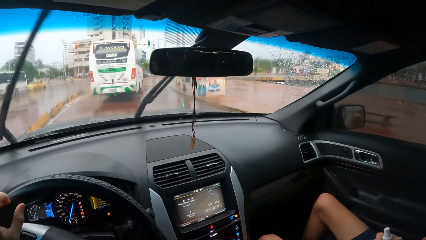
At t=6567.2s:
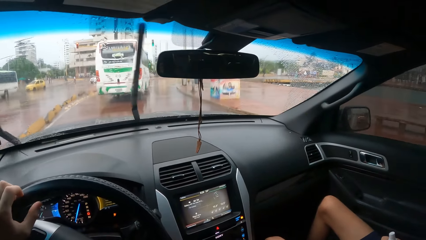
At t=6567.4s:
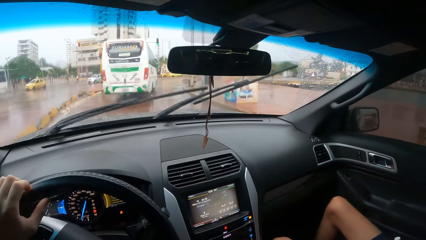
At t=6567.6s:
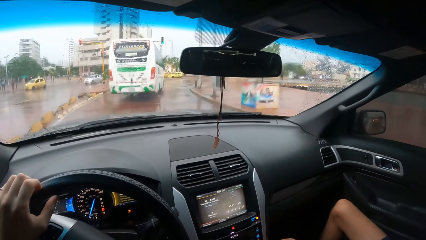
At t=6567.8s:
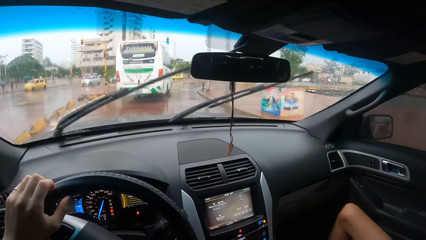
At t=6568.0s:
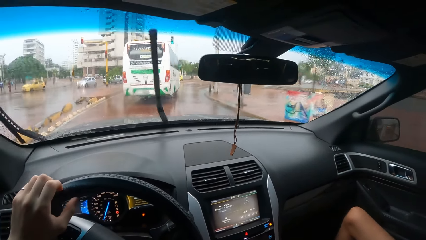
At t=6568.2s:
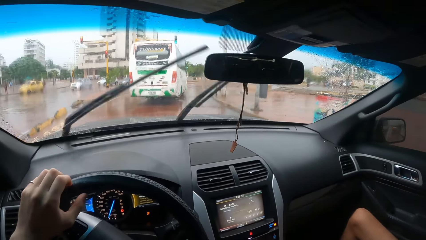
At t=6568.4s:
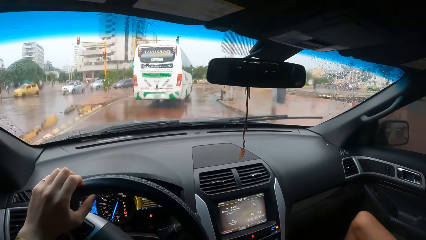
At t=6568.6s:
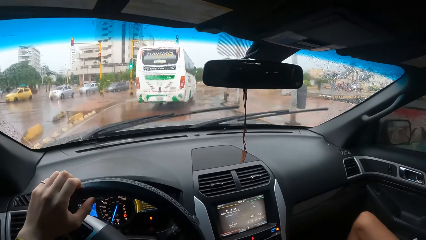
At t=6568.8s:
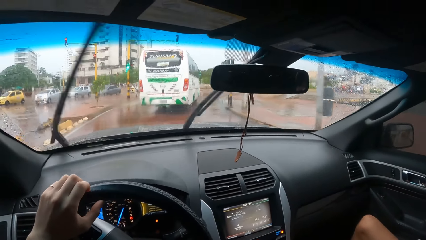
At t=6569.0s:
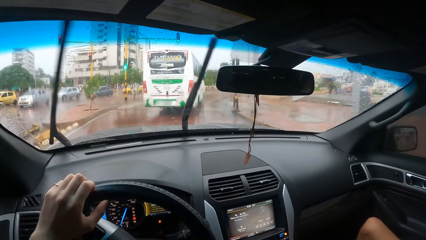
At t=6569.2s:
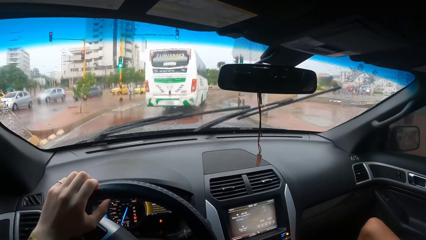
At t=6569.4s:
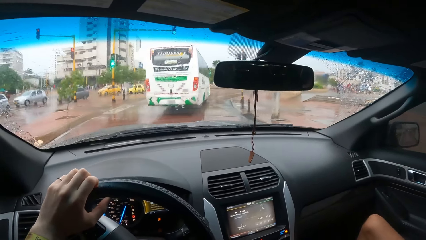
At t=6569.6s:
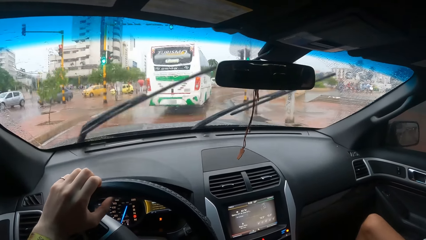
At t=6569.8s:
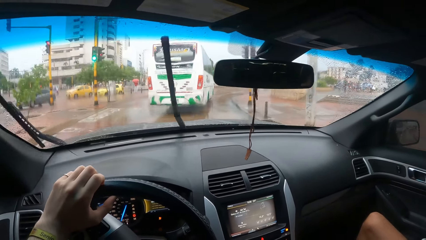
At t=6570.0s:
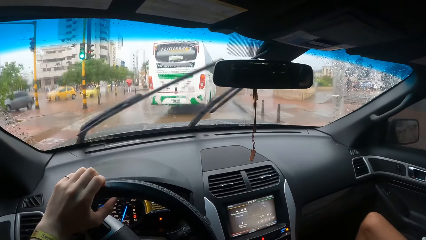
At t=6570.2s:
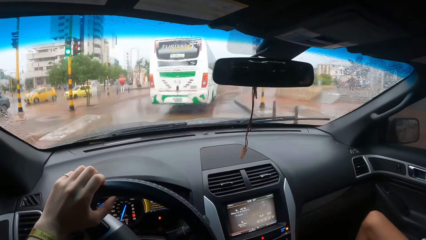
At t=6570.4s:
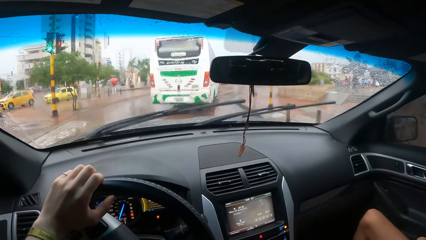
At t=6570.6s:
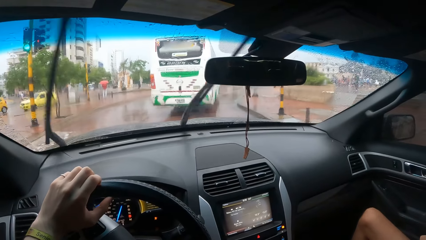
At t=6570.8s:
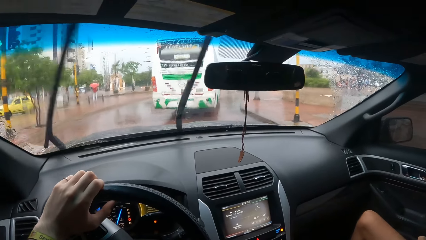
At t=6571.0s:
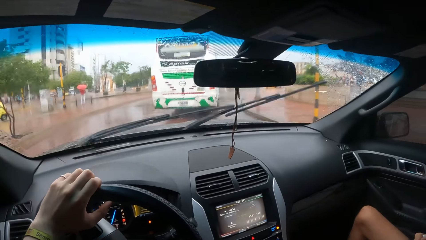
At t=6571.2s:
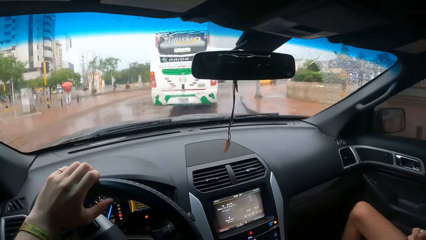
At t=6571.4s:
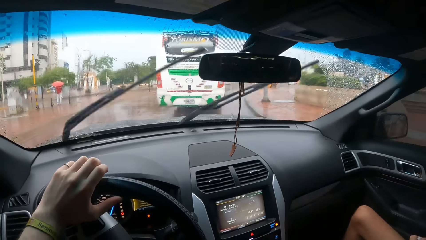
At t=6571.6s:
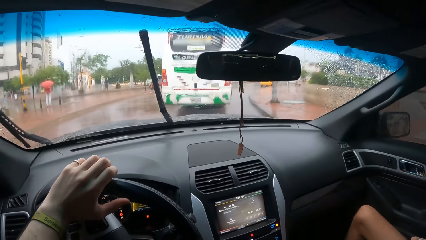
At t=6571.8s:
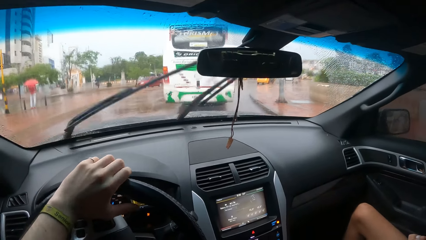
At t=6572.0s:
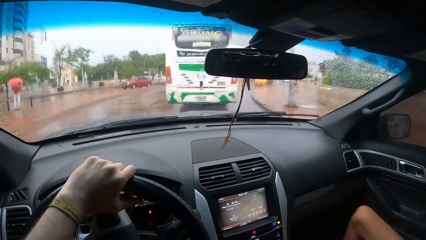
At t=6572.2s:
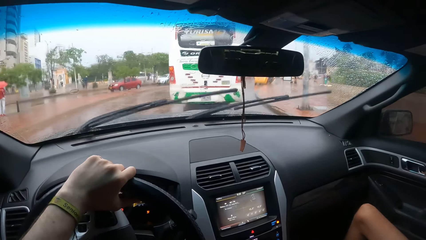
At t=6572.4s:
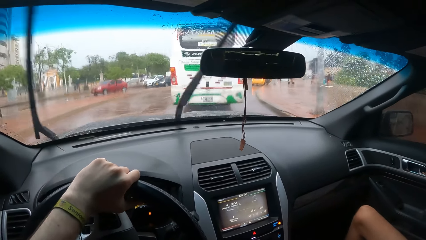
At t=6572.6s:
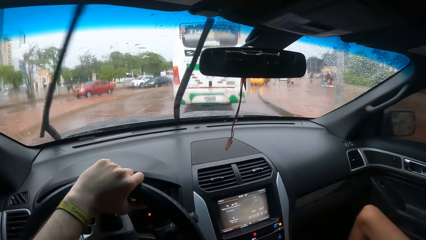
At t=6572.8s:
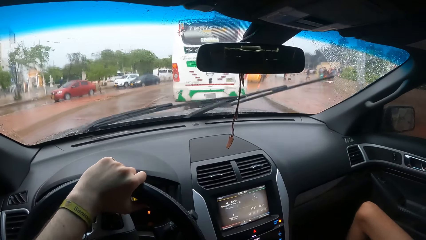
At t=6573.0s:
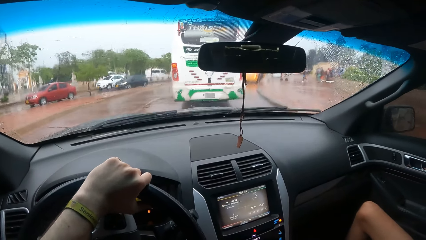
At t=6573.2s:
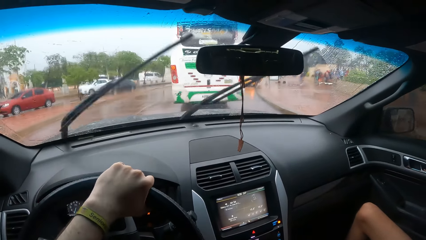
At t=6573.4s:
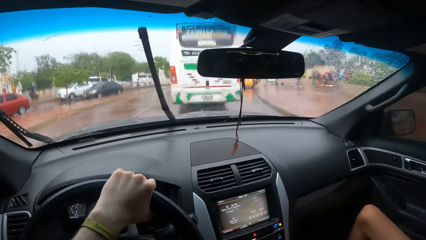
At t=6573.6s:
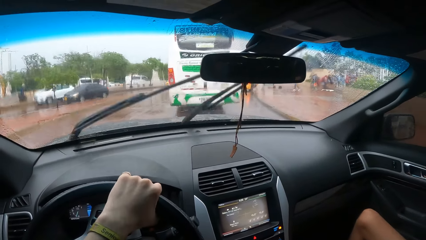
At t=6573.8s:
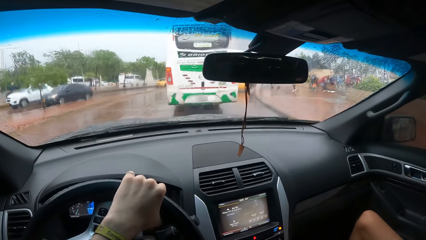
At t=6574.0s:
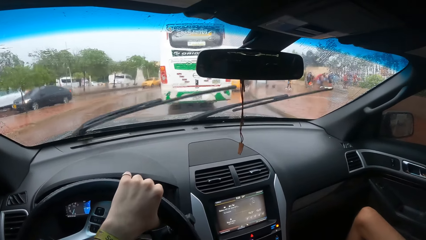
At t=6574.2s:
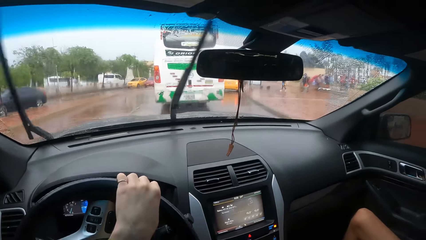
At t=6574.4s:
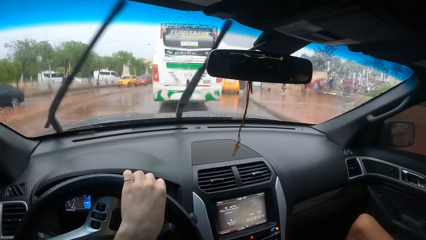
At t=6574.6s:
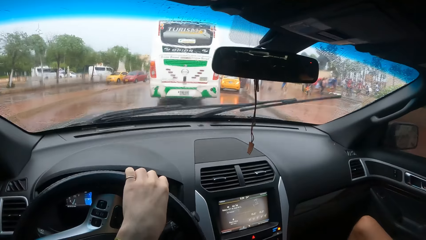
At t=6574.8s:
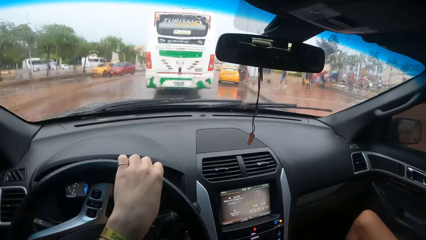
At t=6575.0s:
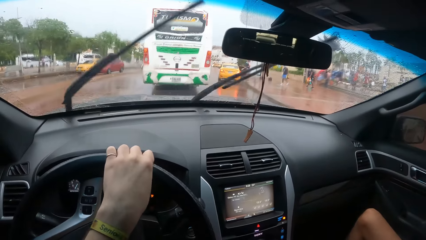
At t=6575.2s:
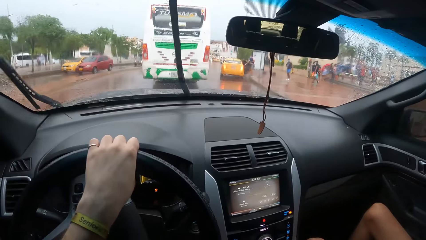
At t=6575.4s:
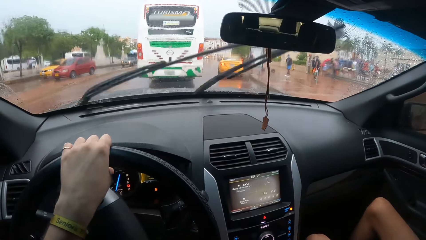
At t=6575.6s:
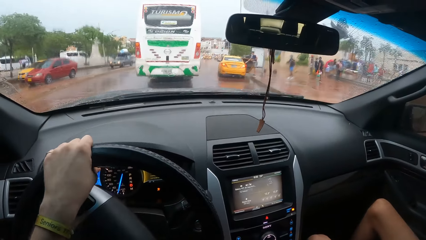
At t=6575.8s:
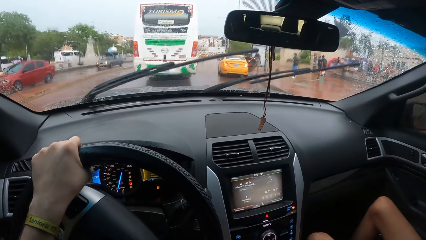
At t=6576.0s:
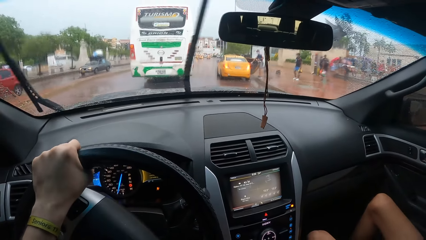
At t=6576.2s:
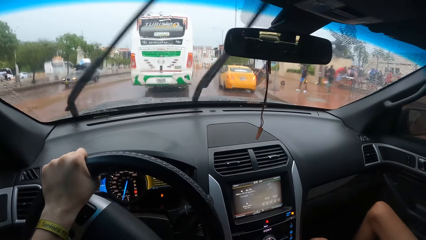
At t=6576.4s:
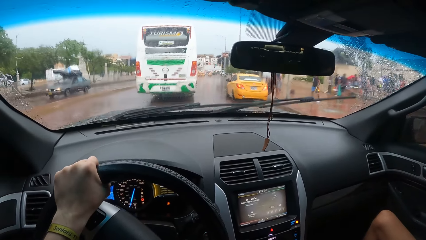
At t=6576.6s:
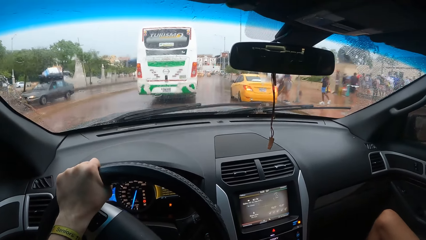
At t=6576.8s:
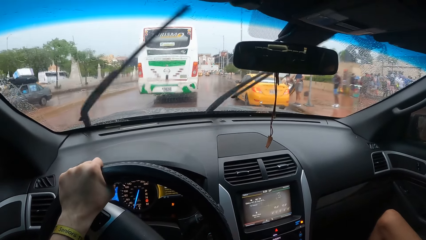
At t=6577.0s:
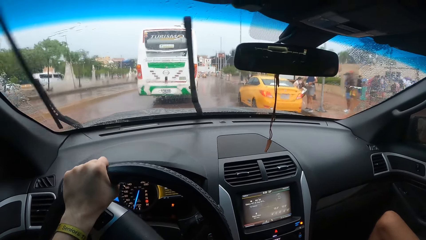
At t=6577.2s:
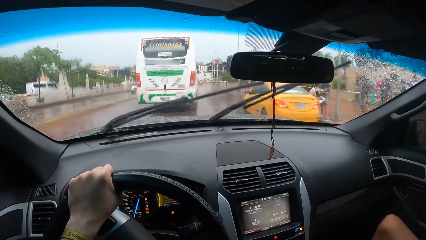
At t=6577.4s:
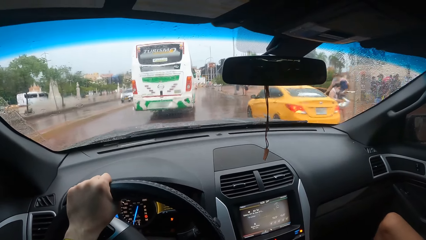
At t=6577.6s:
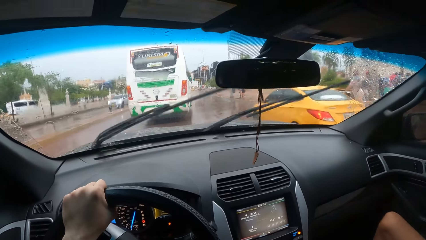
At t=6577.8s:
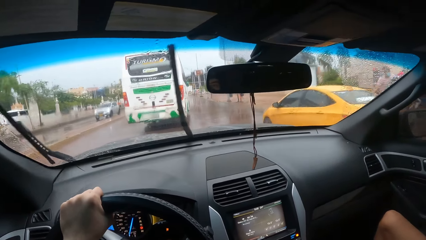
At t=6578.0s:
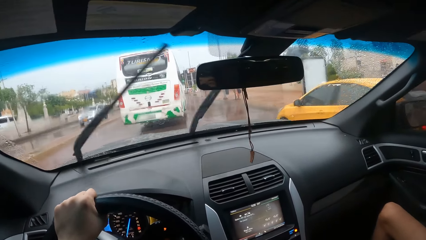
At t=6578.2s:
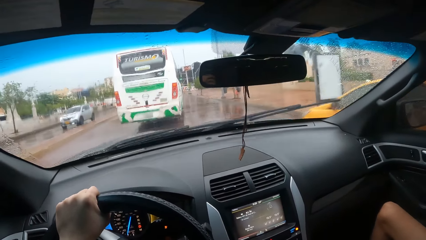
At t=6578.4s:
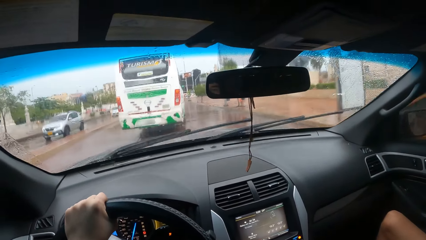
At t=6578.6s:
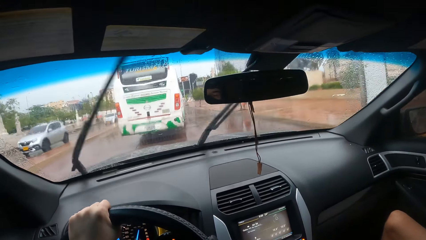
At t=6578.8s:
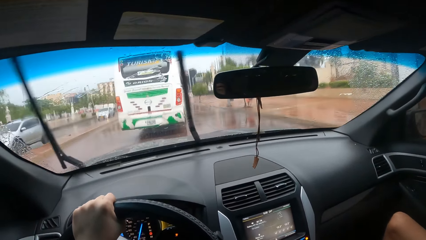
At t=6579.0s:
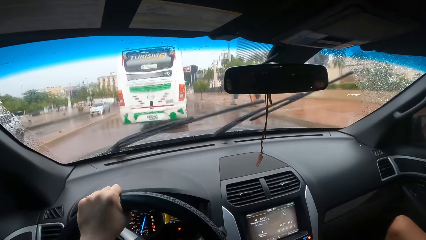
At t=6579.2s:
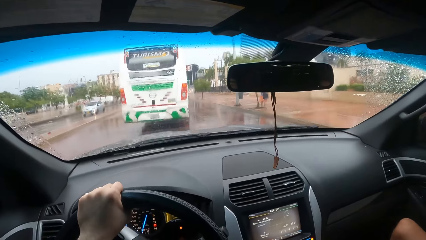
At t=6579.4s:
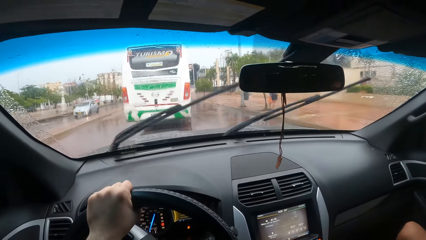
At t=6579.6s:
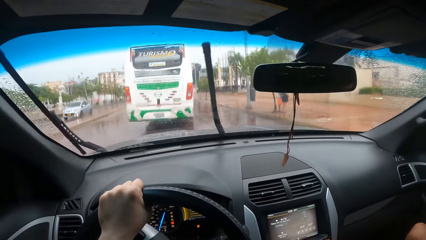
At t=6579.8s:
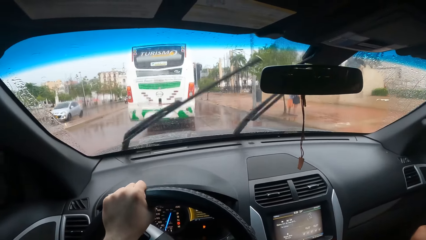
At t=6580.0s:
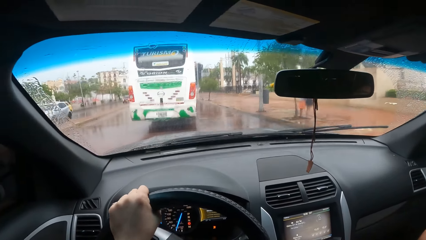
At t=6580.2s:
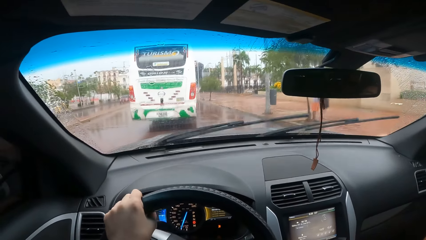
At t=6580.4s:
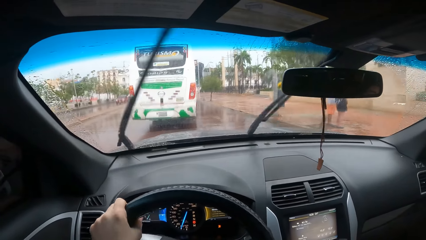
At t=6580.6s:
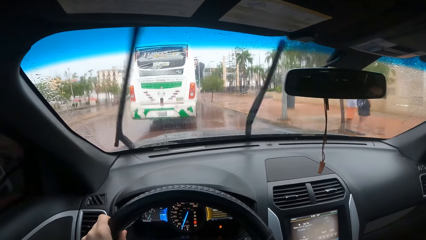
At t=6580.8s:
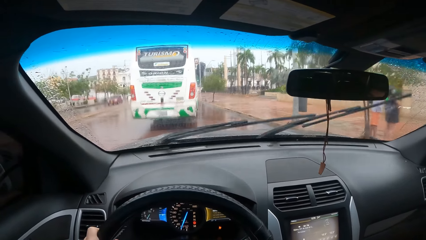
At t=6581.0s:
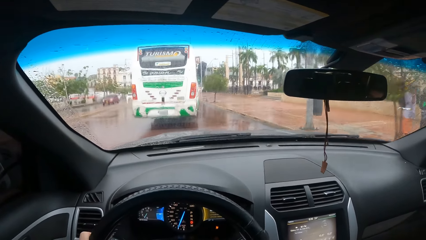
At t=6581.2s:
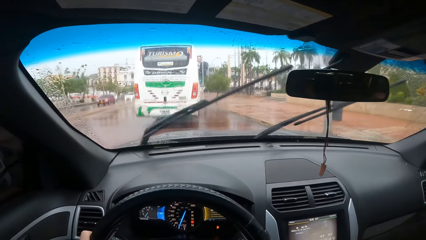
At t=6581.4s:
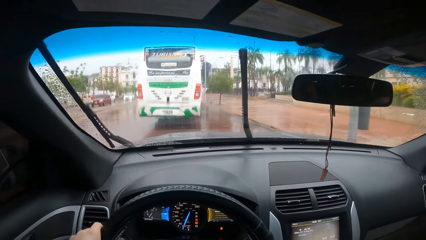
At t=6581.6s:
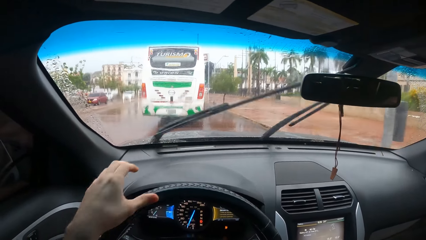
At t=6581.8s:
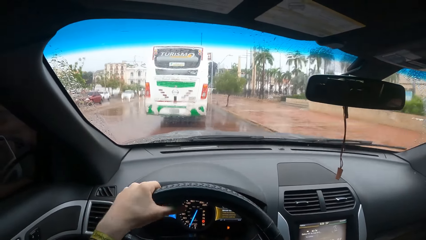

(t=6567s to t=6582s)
The camera wearer turns a steering wheel with both hands. They move the left hand.
